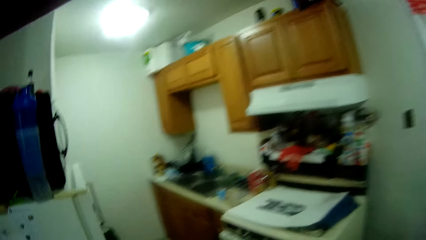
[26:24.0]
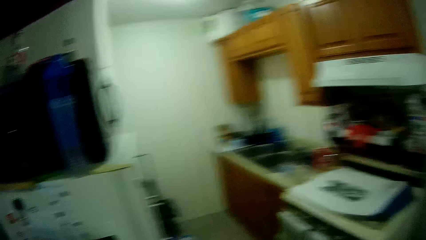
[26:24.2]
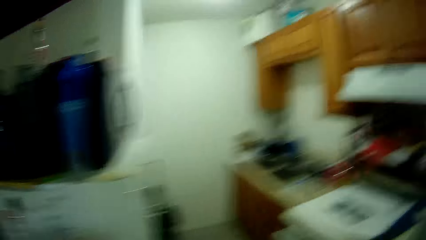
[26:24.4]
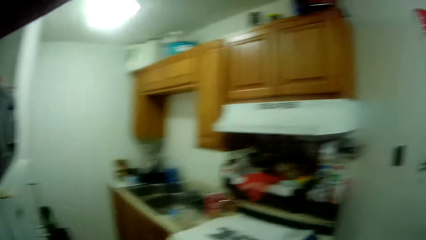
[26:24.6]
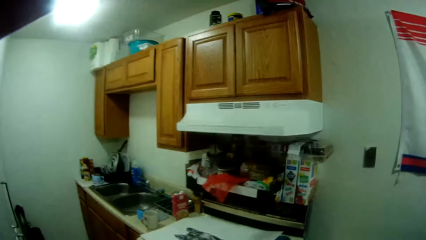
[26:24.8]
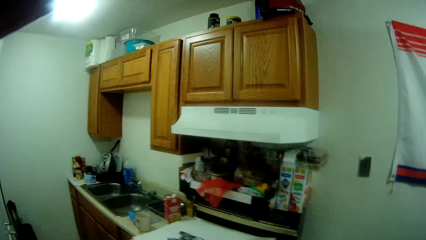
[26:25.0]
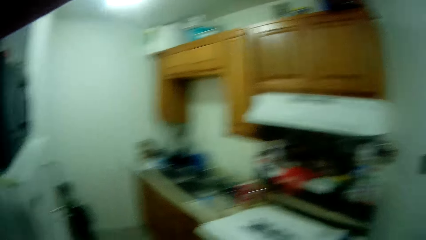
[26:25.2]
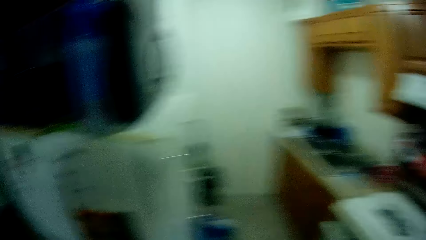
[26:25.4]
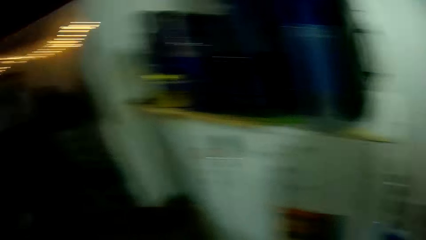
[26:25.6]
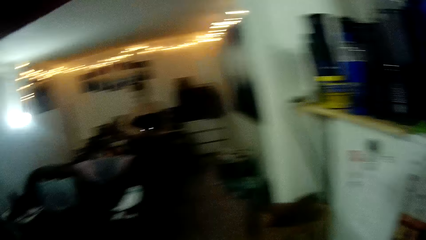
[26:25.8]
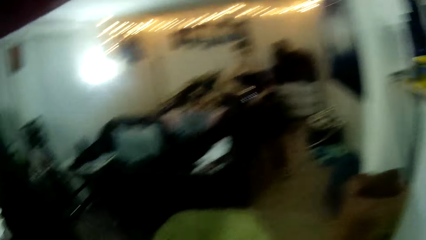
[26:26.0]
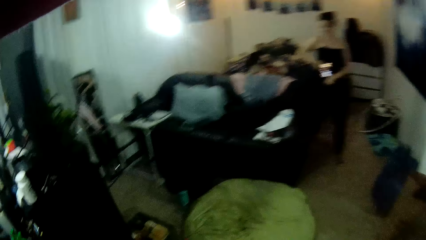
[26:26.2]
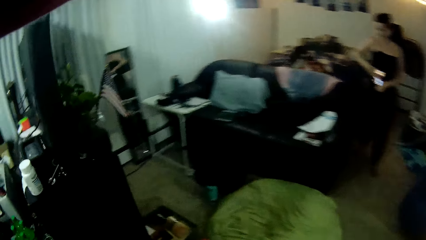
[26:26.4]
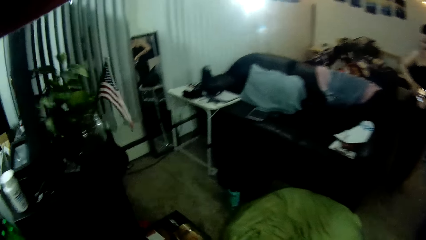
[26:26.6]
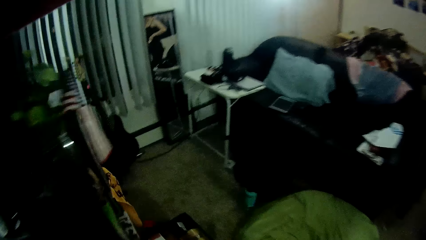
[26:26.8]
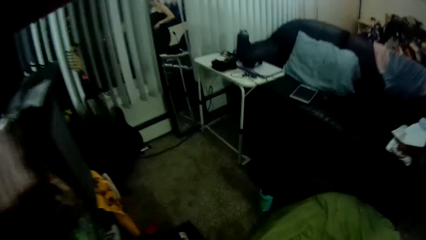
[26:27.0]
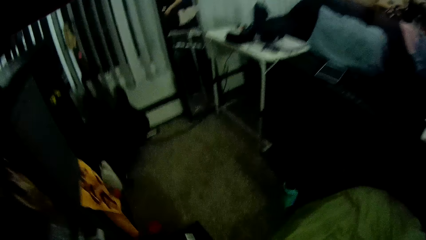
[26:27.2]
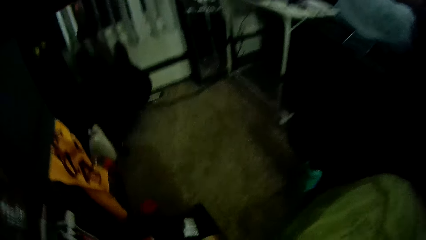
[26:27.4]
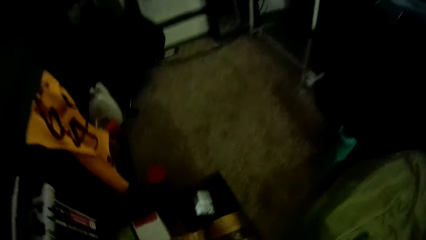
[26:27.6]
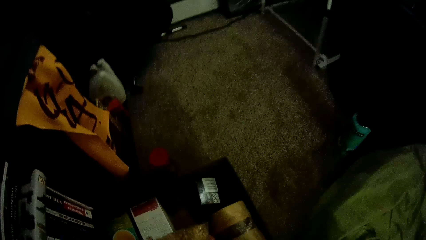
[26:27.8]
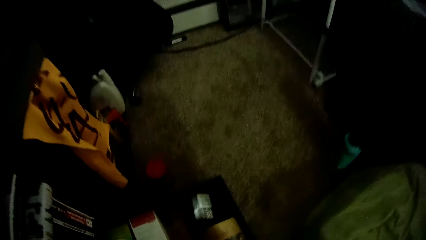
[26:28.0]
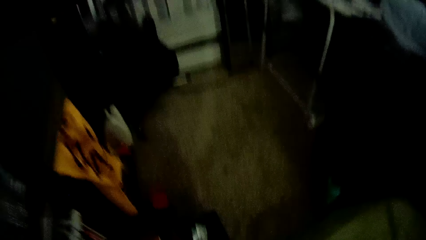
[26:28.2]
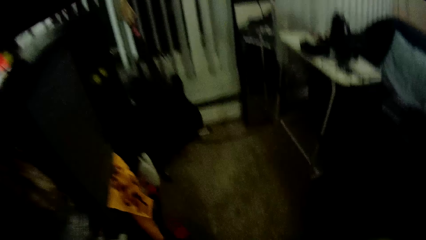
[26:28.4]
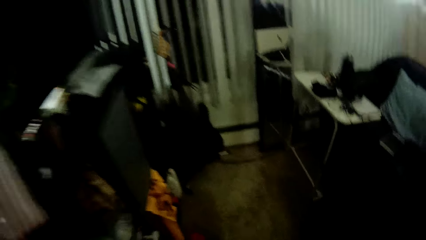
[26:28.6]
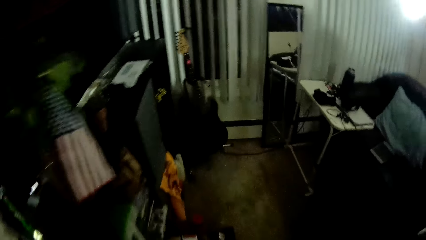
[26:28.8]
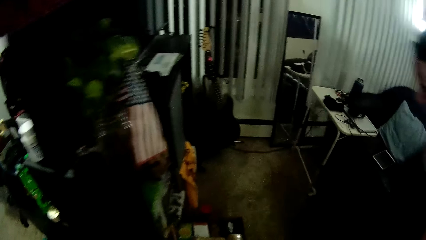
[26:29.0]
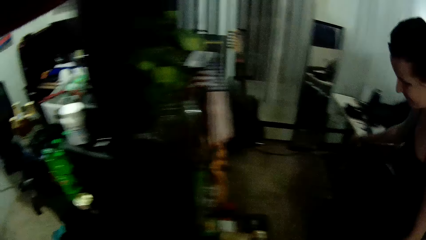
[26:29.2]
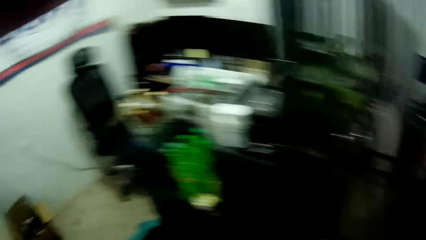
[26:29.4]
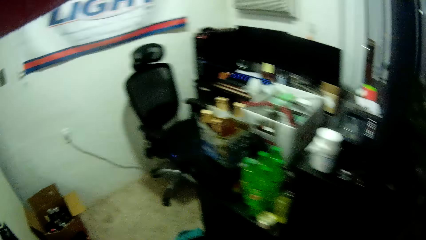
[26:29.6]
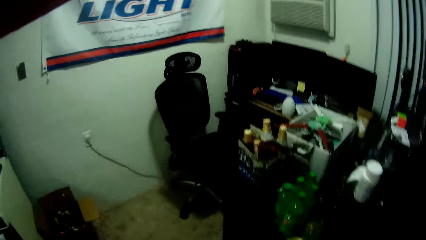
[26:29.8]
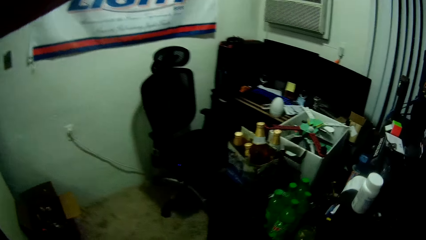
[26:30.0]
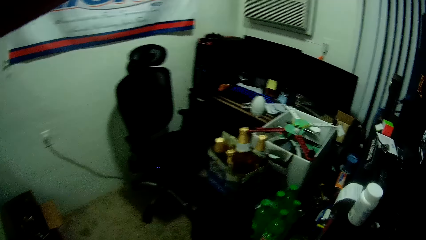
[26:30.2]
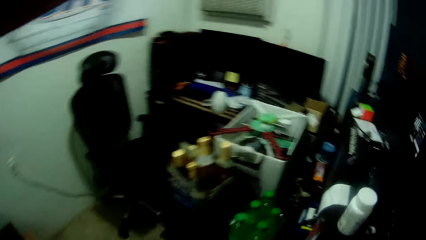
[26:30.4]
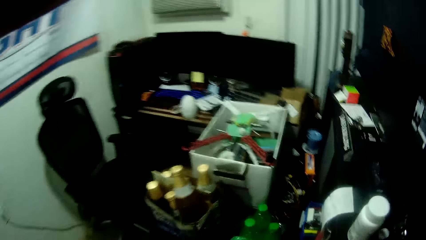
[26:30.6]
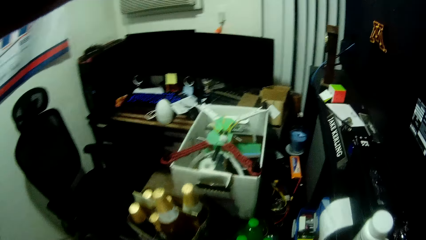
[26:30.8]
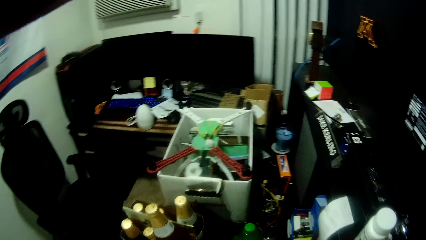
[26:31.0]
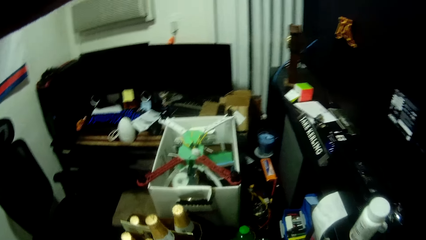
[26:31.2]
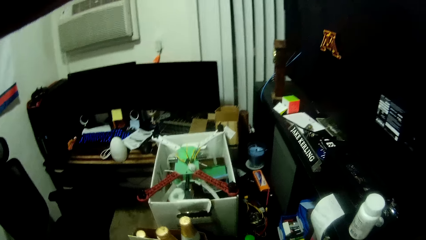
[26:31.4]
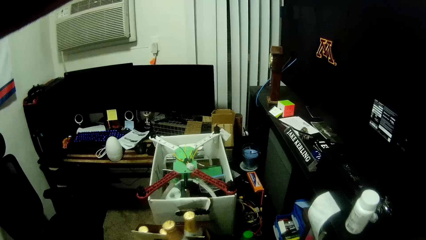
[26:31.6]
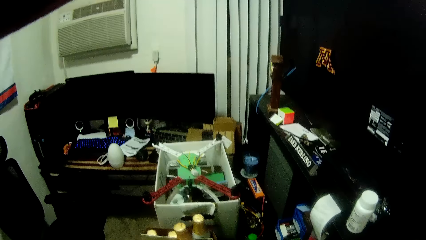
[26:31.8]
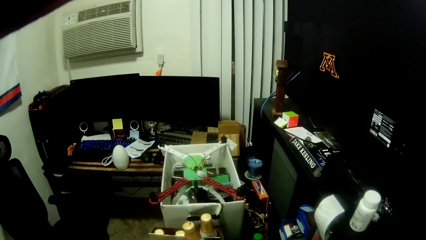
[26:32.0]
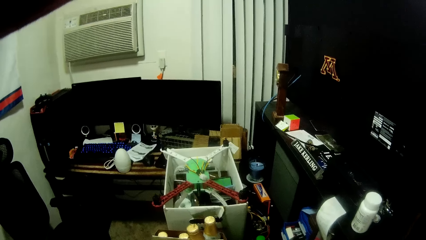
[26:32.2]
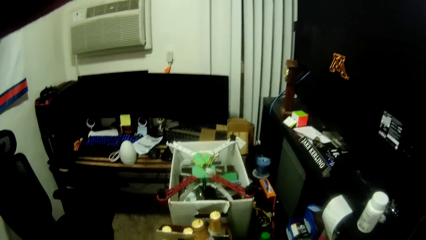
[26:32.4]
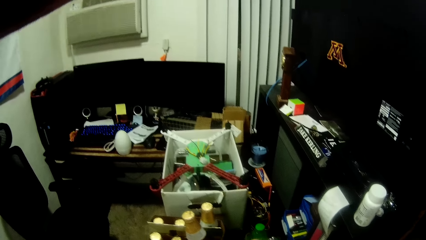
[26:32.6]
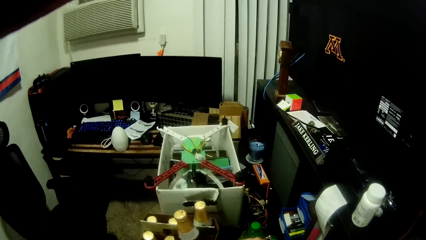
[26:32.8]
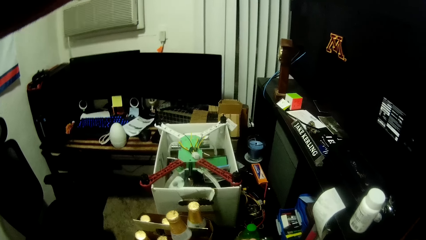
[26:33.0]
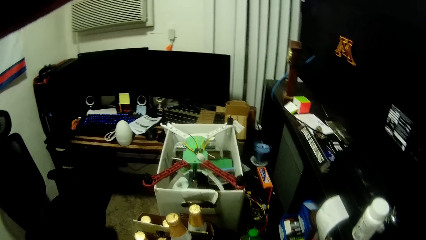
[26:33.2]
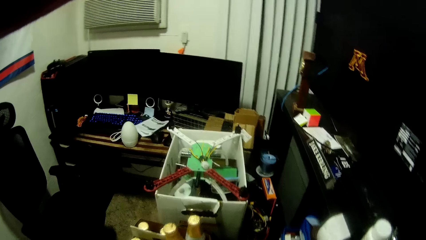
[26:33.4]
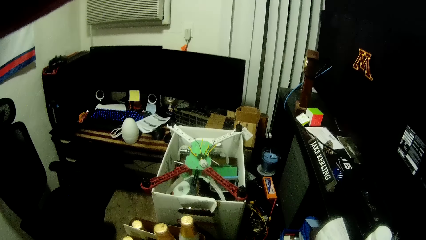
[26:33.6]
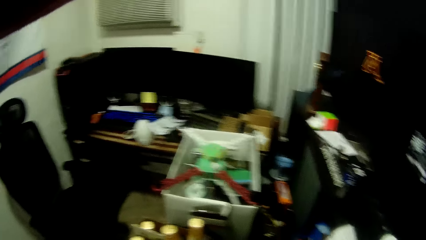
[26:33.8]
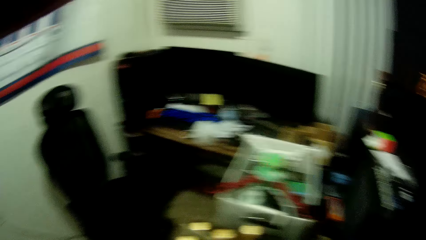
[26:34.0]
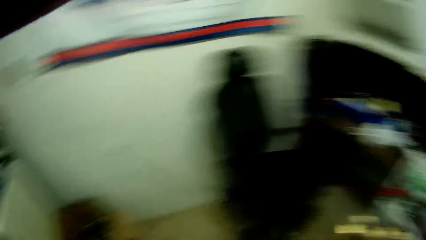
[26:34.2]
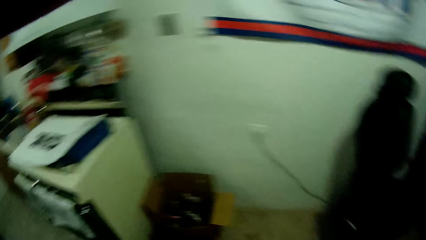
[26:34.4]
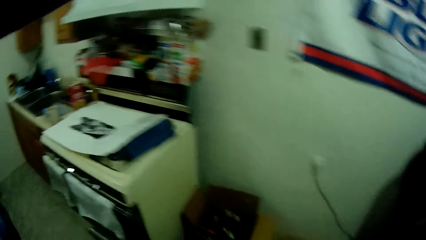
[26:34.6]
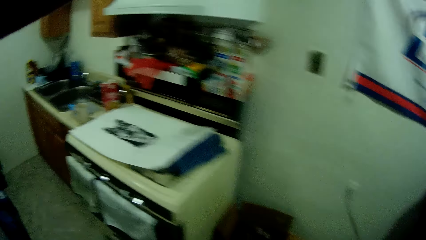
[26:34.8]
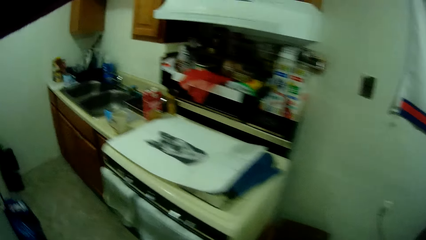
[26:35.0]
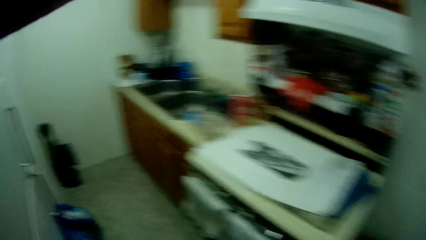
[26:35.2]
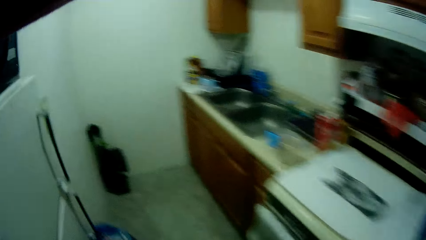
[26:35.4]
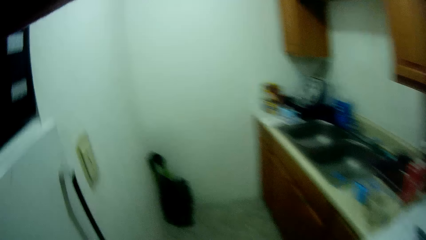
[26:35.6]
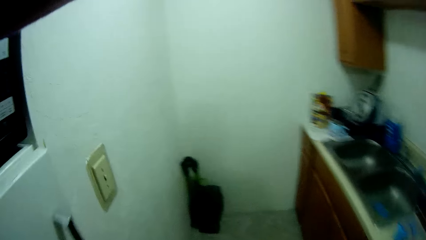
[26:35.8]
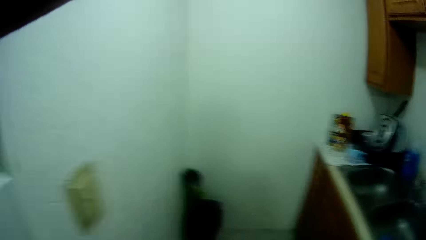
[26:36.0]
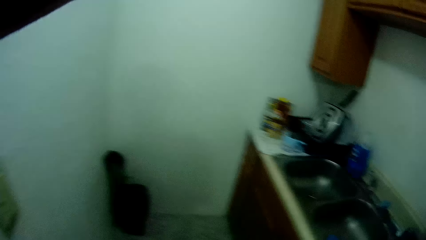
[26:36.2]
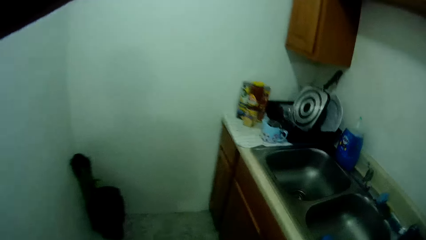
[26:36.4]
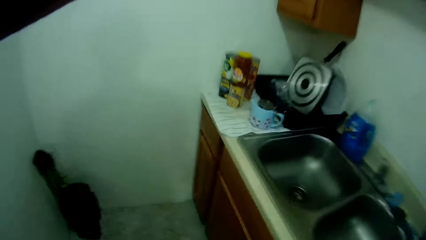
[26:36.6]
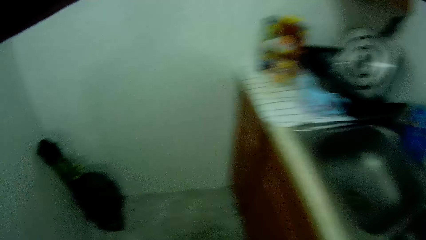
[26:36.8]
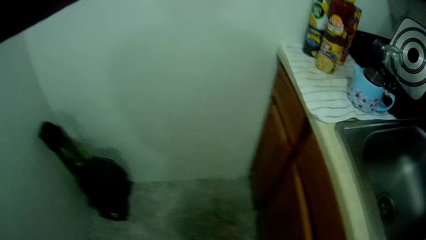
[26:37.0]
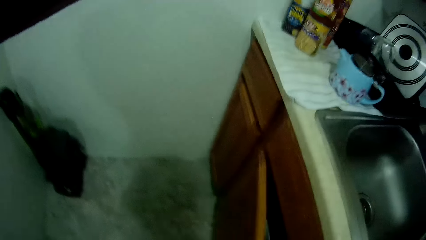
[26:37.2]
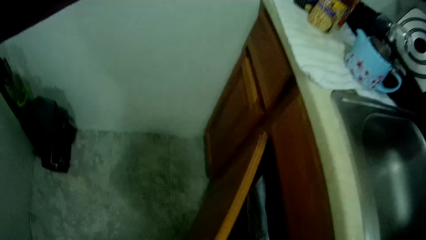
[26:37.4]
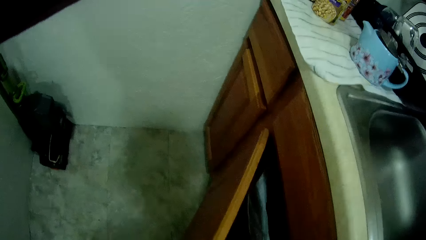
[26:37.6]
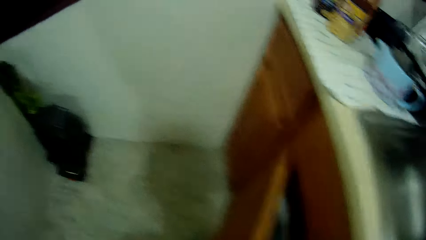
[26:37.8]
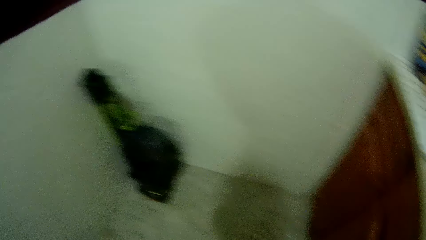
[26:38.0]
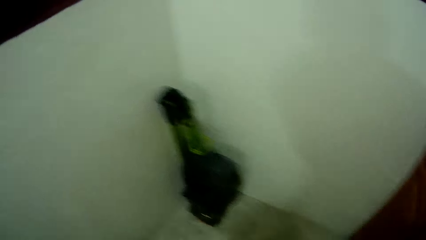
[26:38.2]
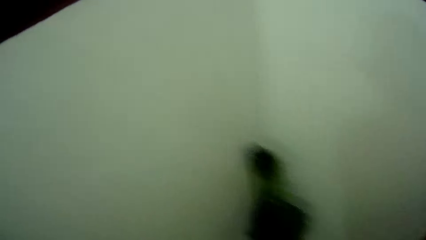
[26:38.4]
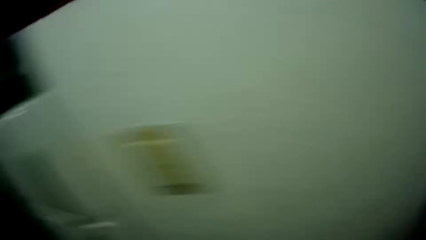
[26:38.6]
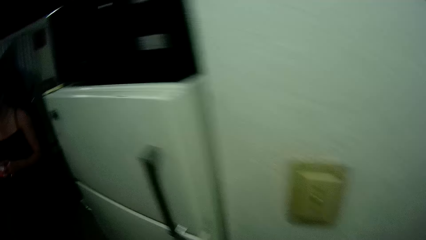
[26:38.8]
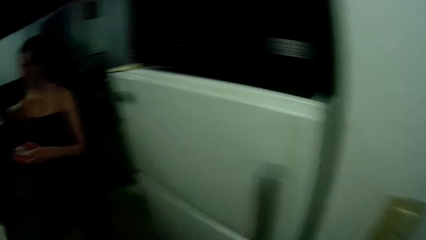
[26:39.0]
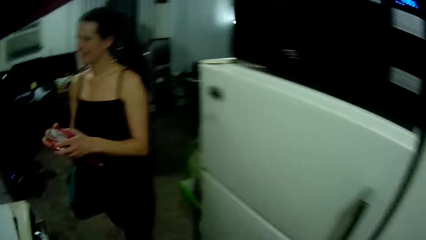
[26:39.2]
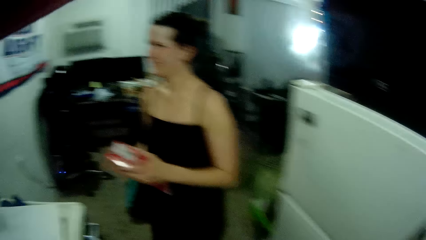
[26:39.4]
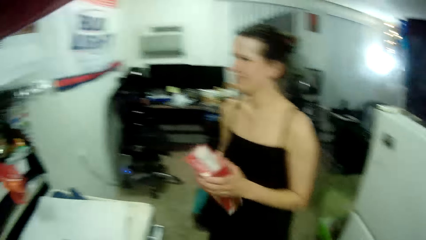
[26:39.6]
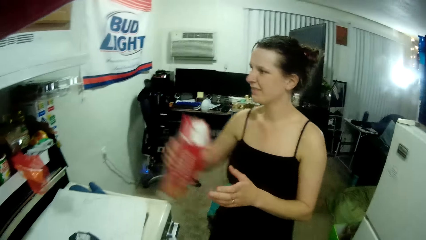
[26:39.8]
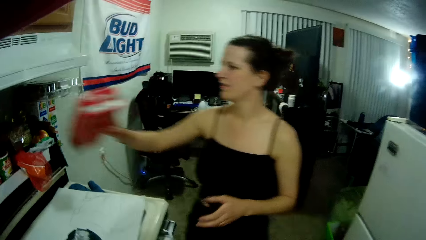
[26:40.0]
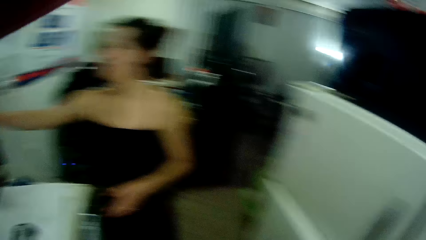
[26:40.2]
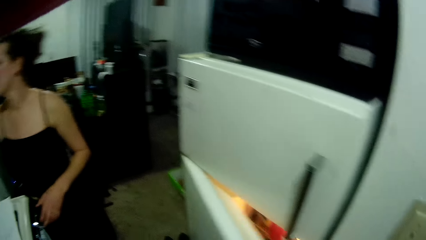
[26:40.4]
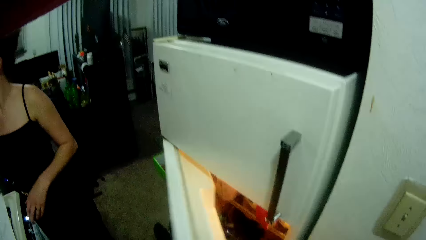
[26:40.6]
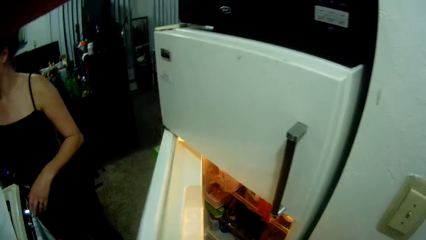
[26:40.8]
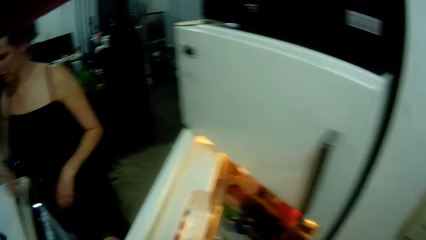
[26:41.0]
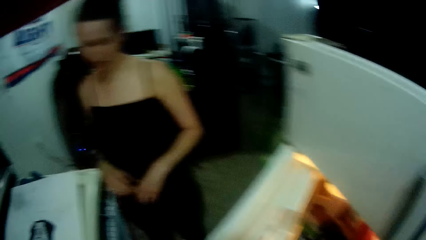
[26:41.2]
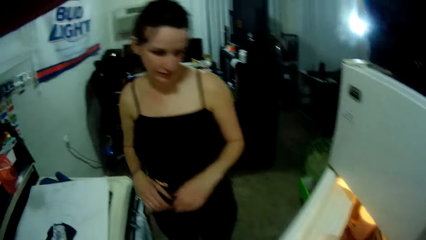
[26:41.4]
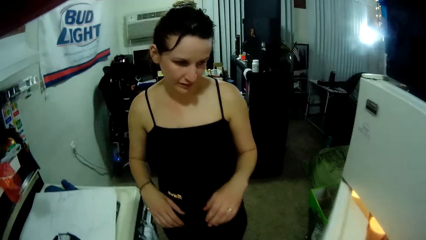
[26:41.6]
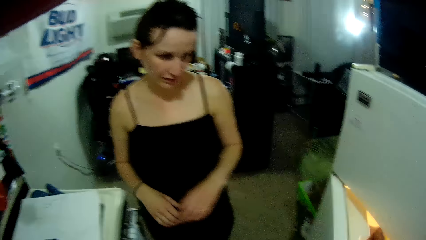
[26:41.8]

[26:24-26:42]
The woman walks towards the camera wearer. The camera wearer bends forward. He walks towards the kitchen. He opens a kitchen cabinet with his left hand. The woman walks towards the camera wearer. The woman holds a carton pack in both hands and drops the carton pack in the shelf with her right hand. The camera wearer opens the fridge with his left hand.
